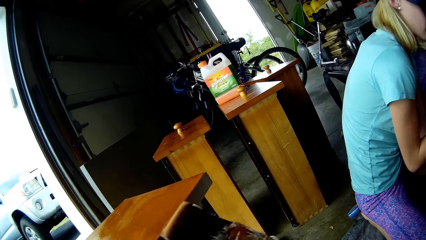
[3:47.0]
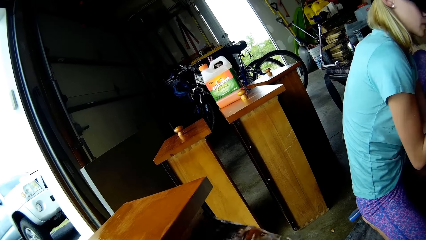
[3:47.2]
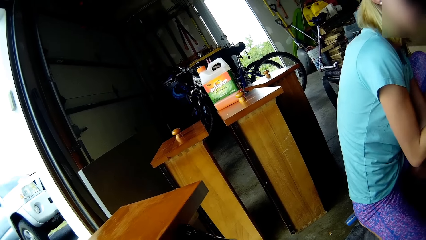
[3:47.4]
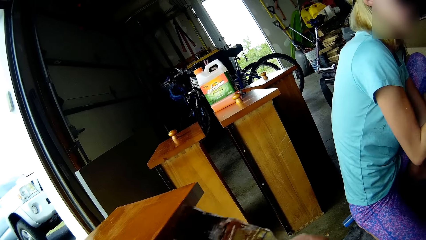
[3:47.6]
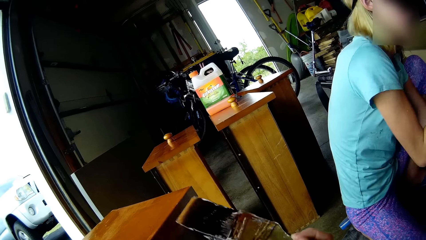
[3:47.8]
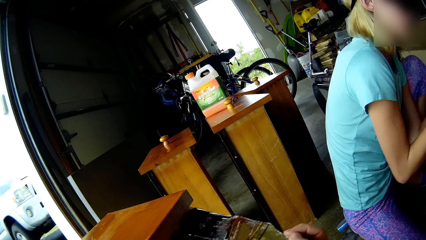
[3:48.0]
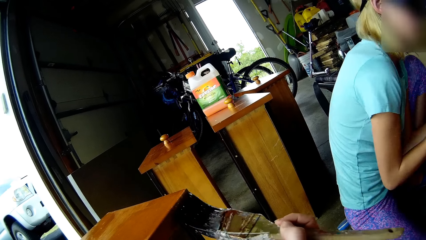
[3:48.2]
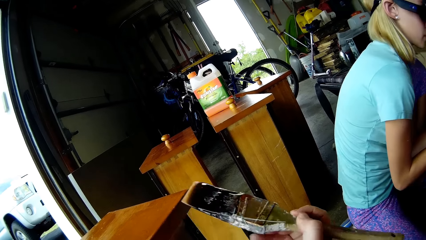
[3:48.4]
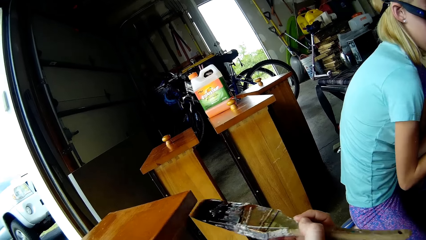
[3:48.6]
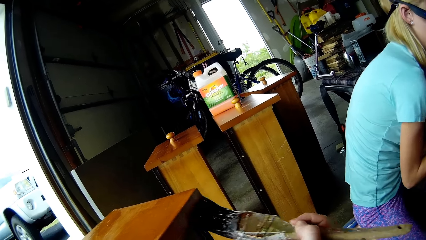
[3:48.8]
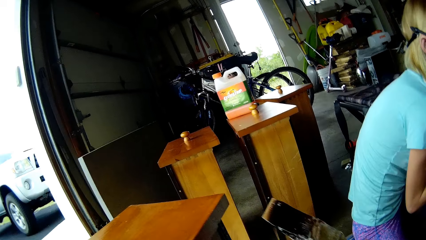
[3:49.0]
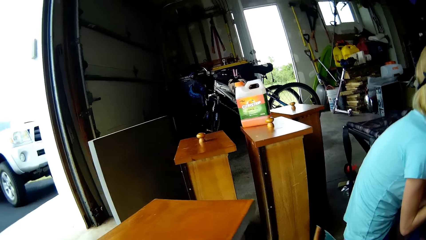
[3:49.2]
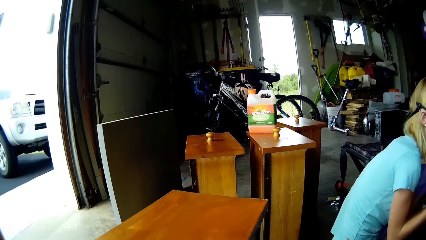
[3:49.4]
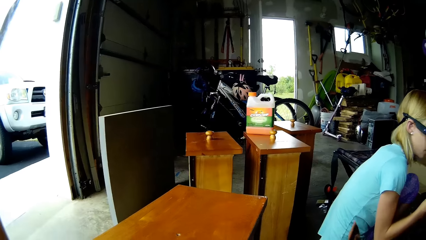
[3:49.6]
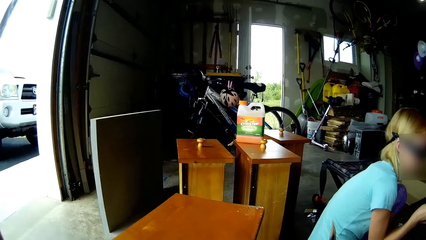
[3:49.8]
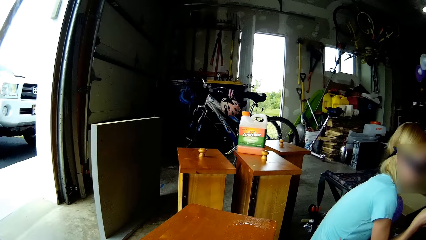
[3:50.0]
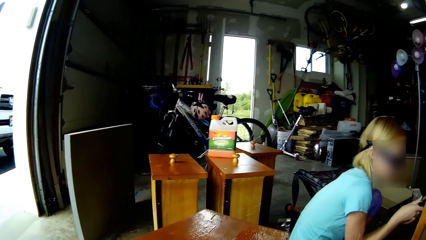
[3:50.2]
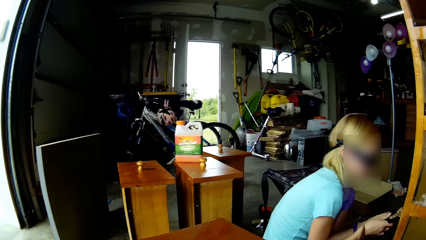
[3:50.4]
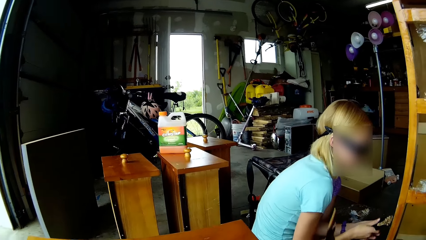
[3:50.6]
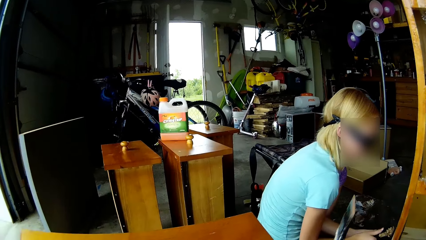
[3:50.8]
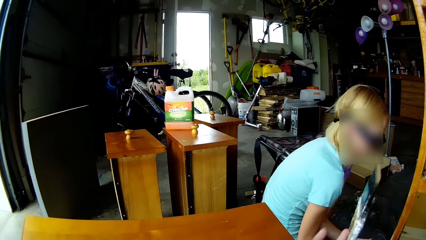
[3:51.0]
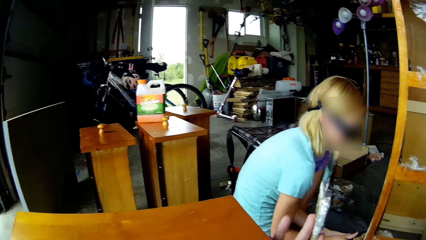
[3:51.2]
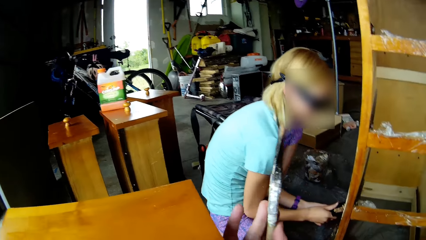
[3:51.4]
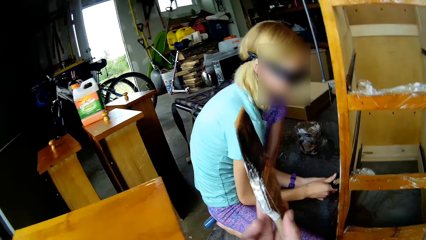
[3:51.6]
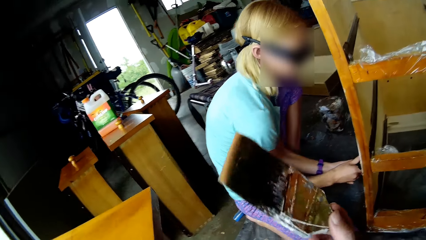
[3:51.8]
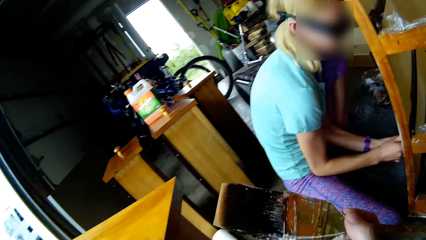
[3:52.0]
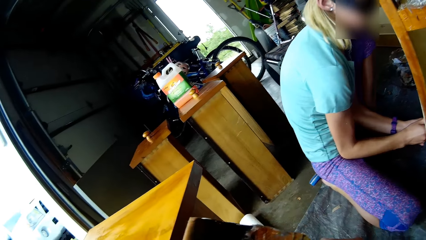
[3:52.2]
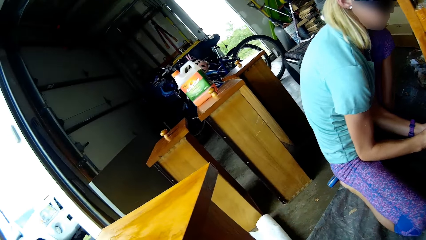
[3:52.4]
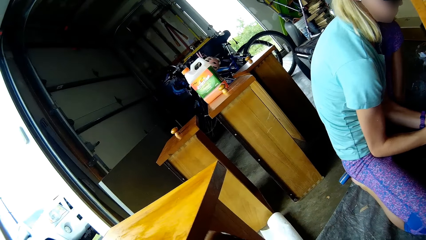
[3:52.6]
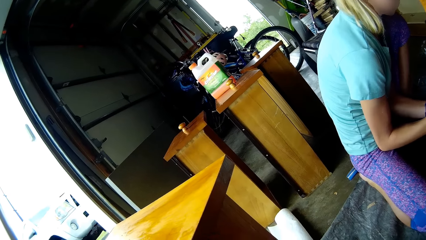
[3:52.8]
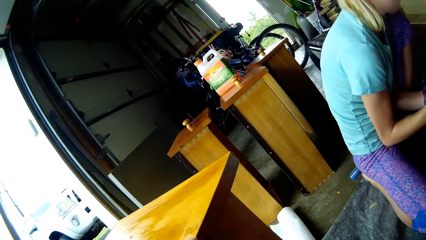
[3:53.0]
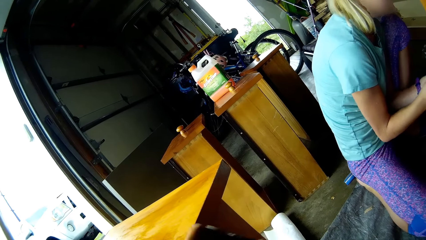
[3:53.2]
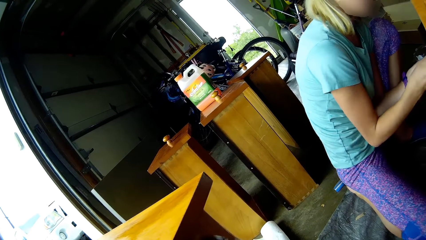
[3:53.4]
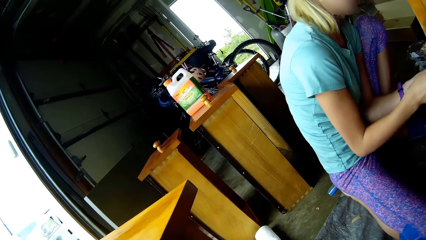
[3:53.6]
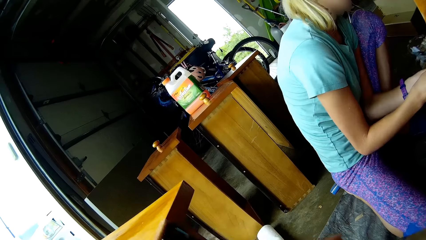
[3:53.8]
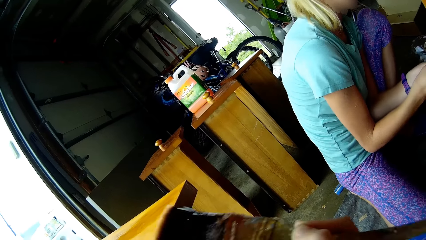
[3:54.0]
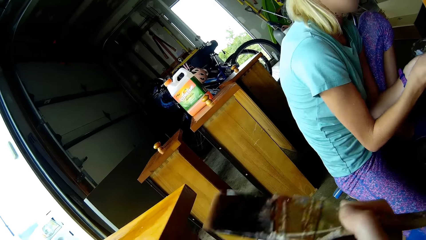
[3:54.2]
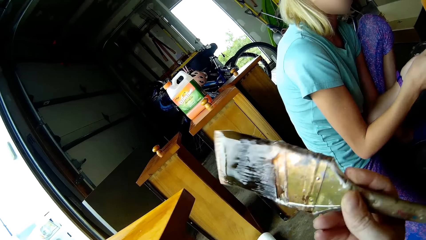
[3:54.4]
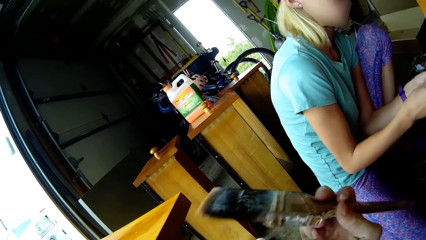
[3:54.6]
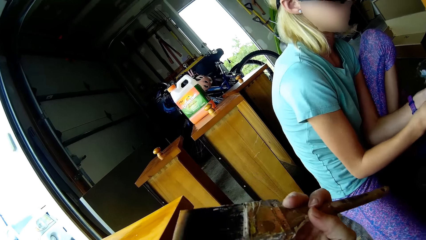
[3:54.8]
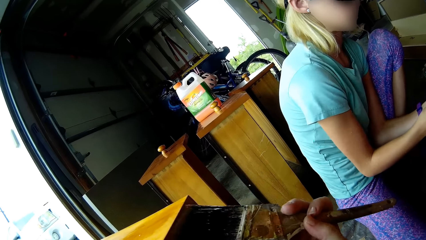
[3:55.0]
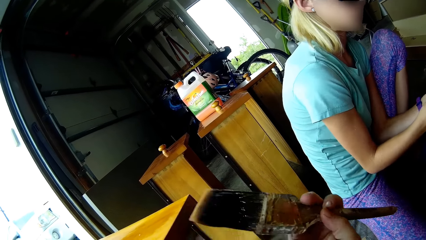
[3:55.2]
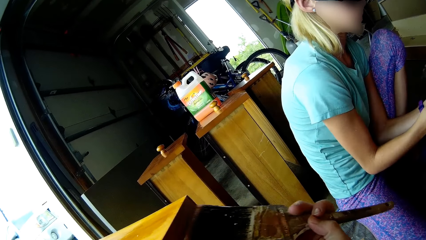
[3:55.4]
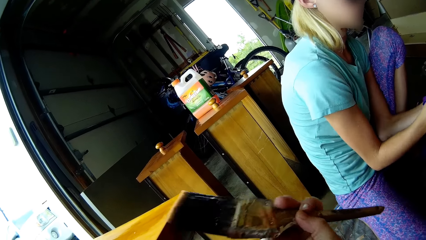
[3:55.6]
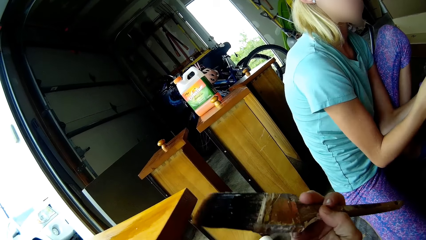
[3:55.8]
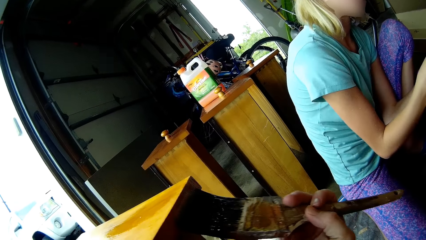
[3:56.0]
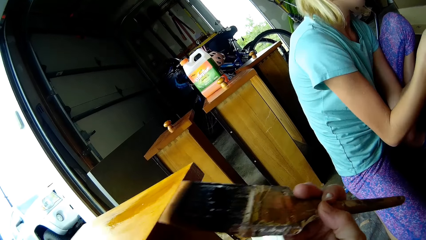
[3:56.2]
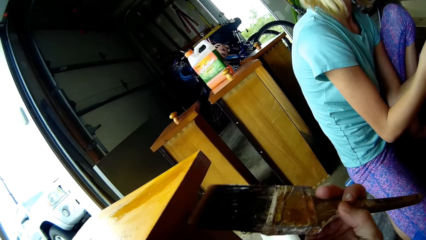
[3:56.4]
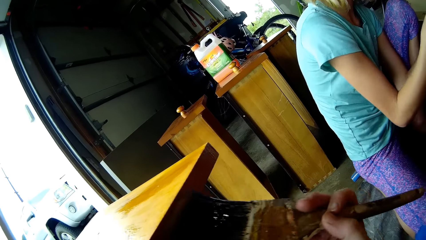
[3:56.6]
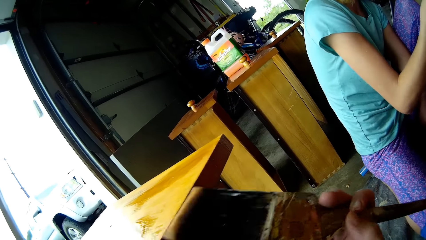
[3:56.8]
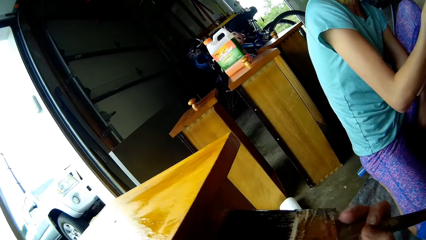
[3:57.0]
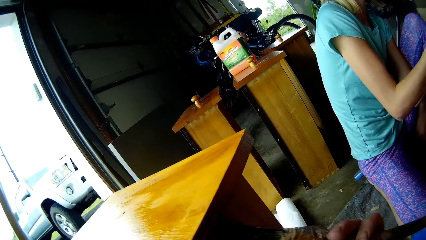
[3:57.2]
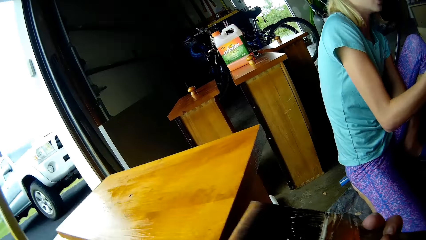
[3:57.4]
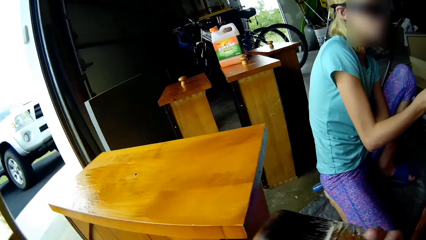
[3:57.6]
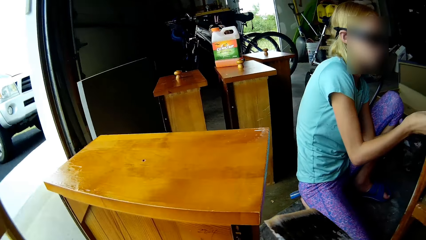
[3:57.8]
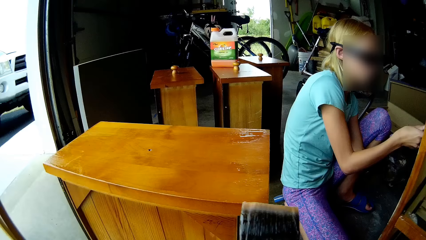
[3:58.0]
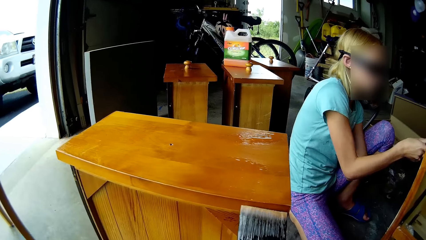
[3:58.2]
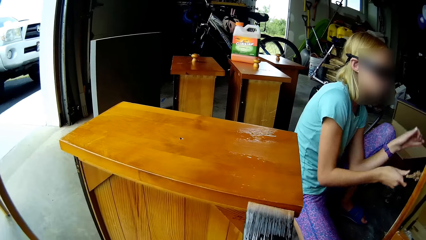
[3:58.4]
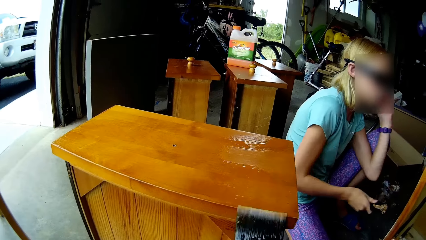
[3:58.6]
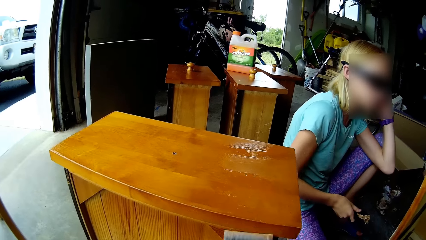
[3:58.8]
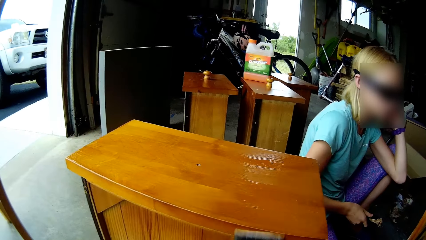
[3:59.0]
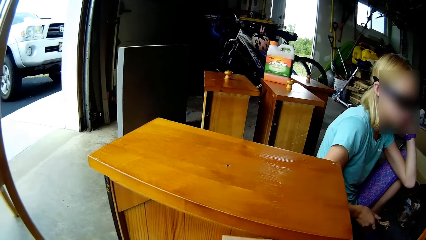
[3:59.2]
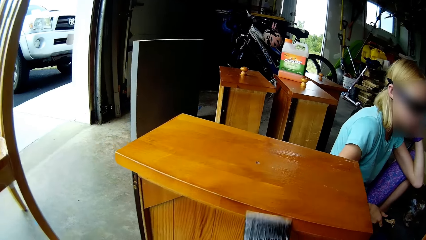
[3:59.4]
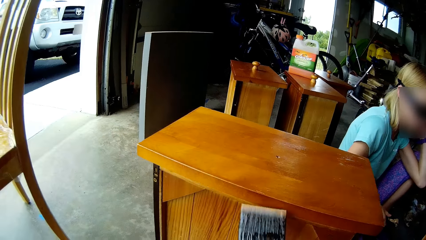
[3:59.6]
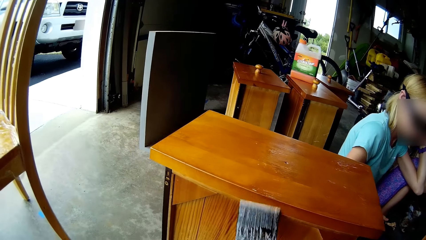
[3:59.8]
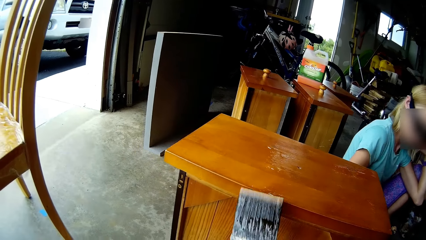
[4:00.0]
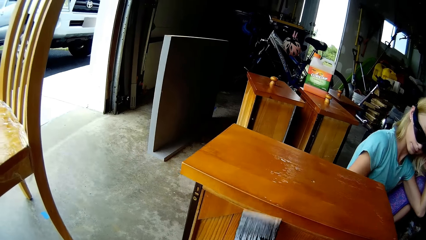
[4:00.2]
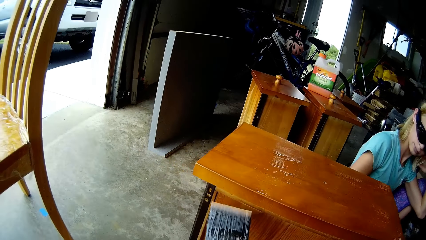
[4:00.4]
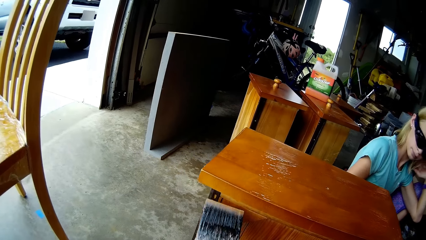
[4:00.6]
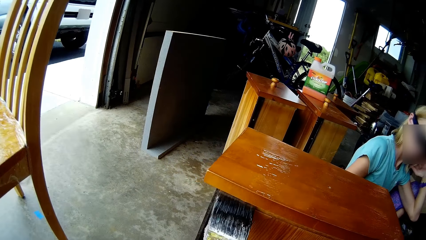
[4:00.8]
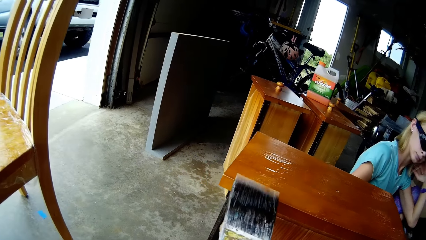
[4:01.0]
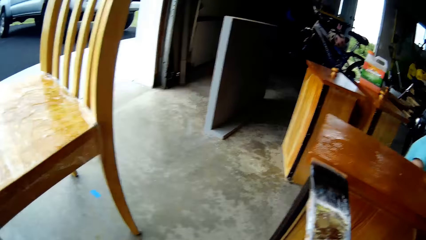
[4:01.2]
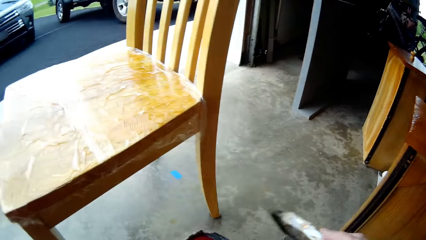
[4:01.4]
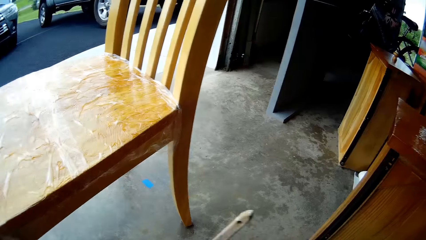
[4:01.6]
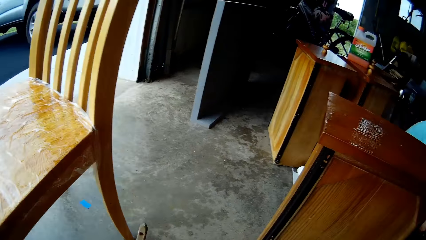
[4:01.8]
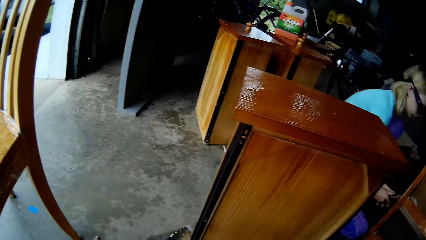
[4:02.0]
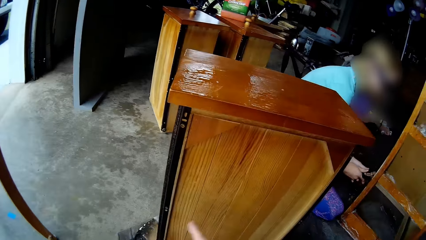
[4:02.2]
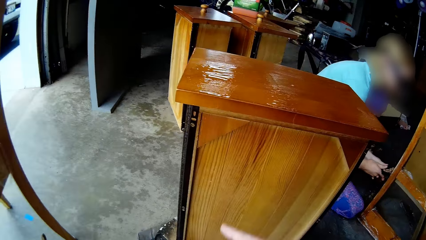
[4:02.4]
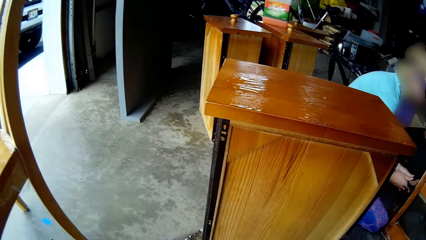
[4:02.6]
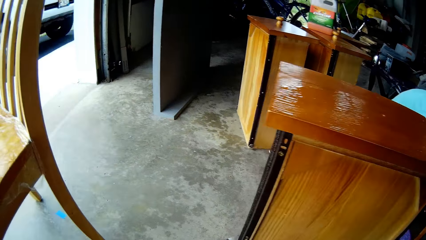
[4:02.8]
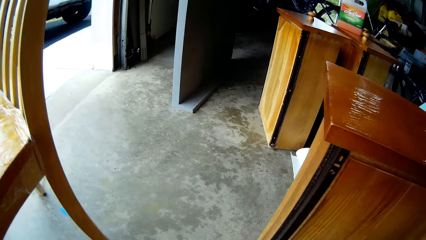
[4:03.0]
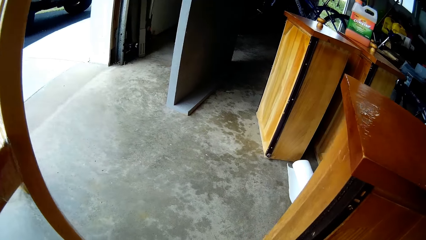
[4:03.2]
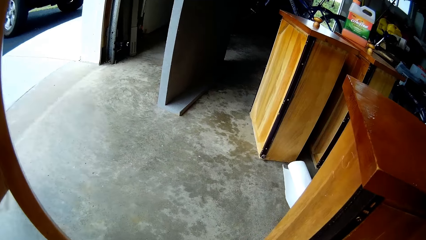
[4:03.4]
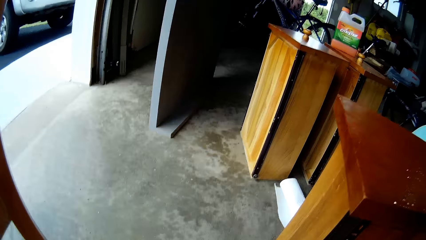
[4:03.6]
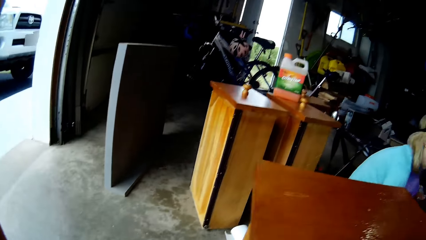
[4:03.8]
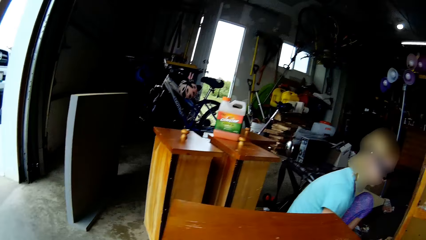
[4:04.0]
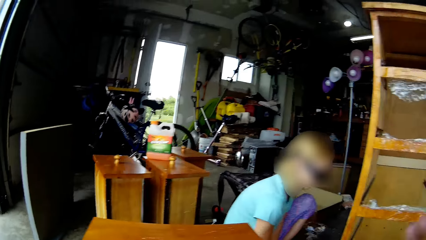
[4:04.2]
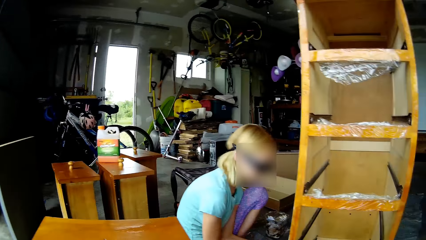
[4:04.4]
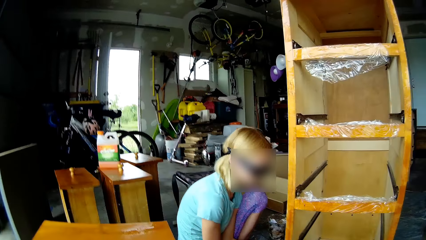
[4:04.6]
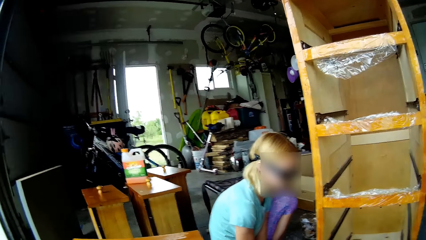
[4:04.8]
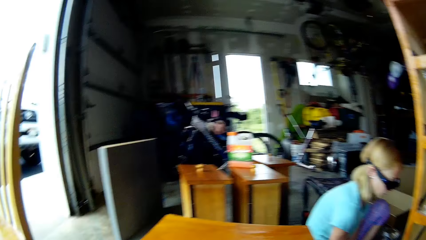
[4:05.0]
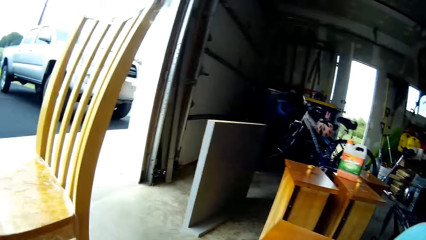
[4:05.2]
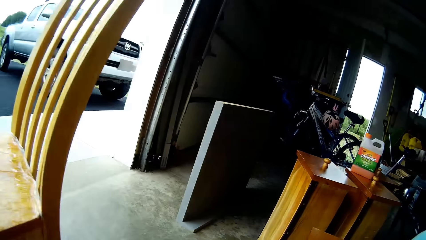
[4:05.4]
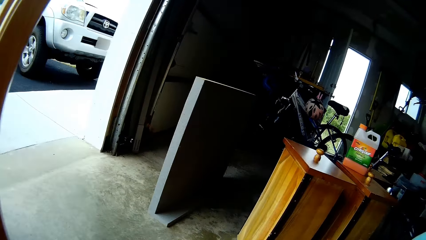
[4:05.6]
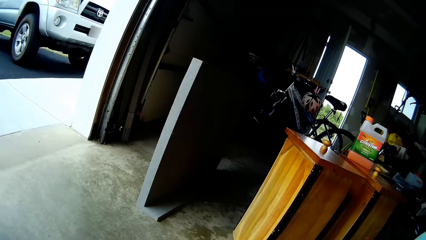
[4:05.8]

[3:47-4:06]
The camera wearer paints the table. They look around. They speak. A woman scrapes the cupboard paint. The camera wearer paints the table. They turn the paint brush. They paint the table. The woman speaks. The woman scrapes the cupboard pin. The camera wearer speaks. The woman touches her hair. The camera wearer paints the table. The woman scratches her face. The camera wearer paints the table again. They look on the table. They look around.
